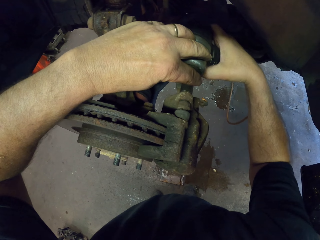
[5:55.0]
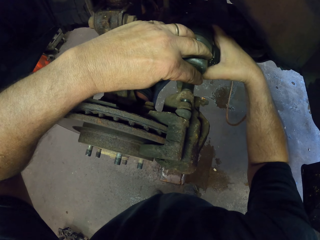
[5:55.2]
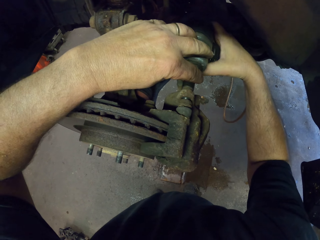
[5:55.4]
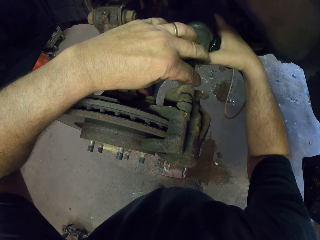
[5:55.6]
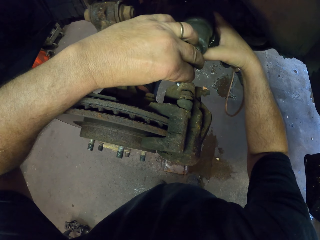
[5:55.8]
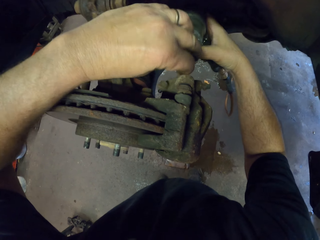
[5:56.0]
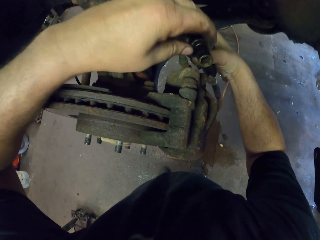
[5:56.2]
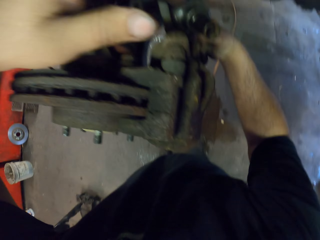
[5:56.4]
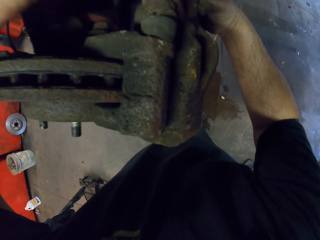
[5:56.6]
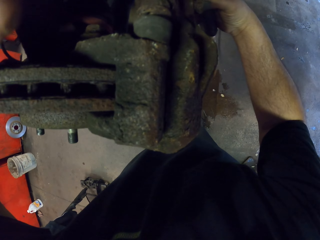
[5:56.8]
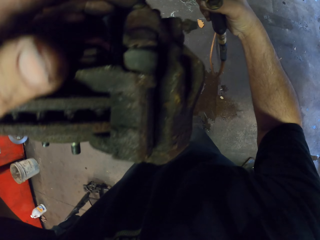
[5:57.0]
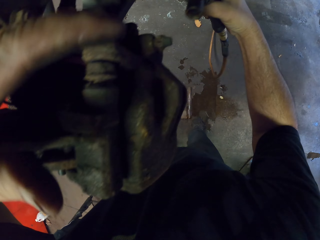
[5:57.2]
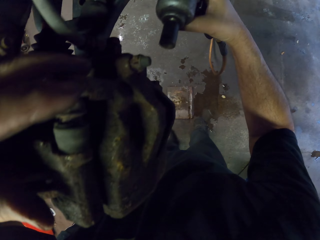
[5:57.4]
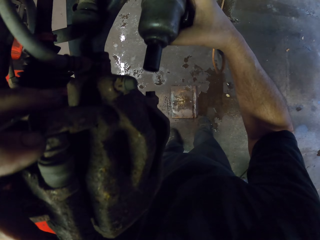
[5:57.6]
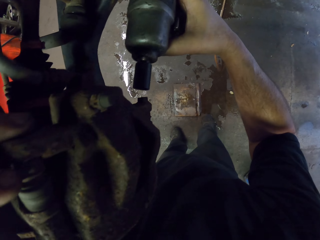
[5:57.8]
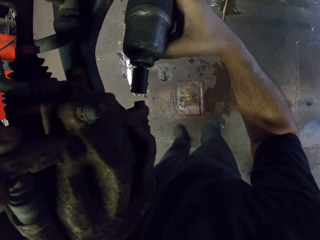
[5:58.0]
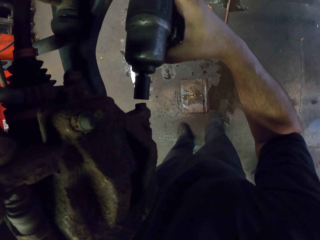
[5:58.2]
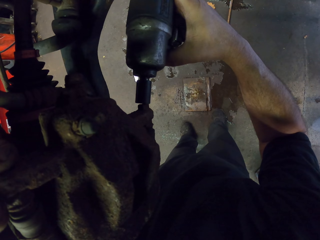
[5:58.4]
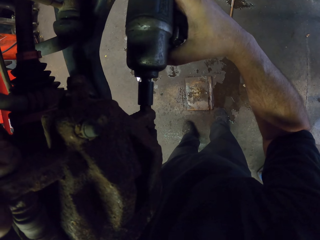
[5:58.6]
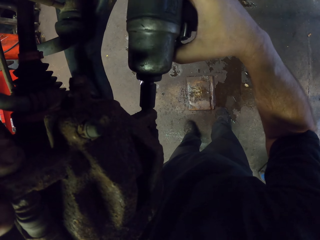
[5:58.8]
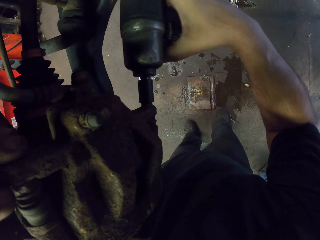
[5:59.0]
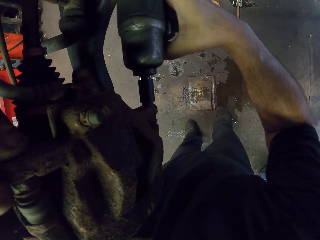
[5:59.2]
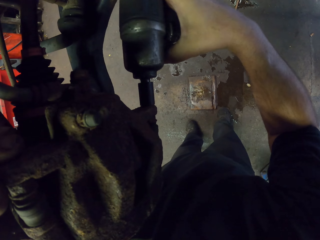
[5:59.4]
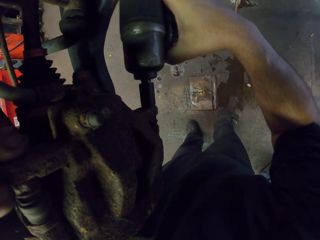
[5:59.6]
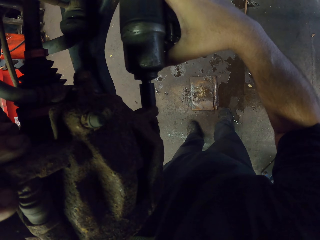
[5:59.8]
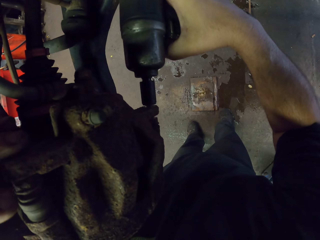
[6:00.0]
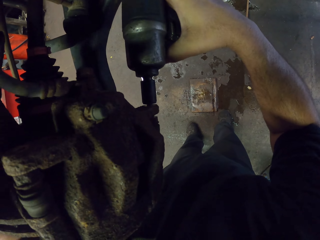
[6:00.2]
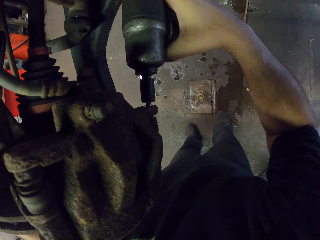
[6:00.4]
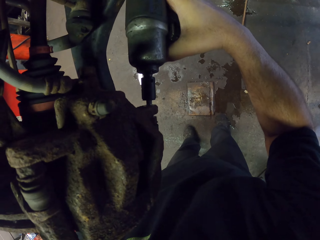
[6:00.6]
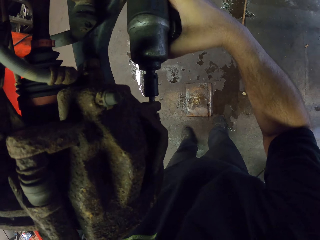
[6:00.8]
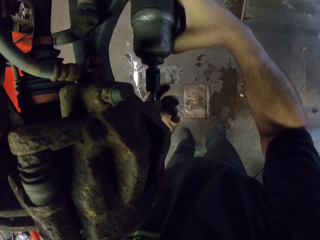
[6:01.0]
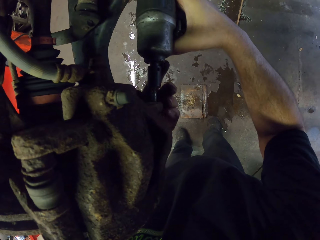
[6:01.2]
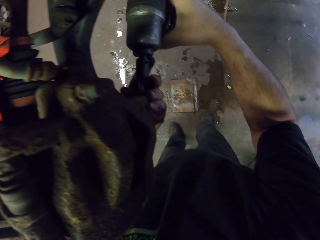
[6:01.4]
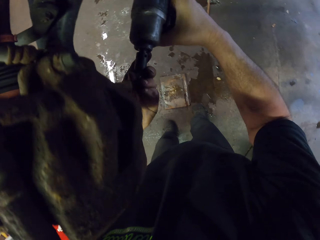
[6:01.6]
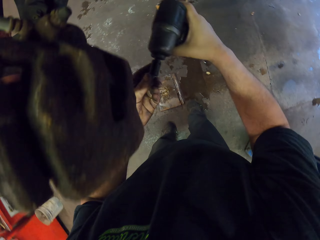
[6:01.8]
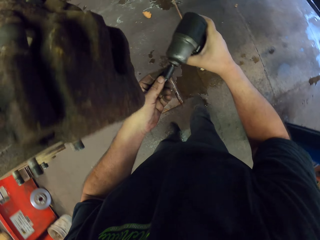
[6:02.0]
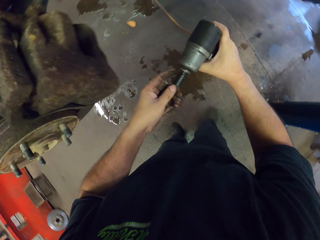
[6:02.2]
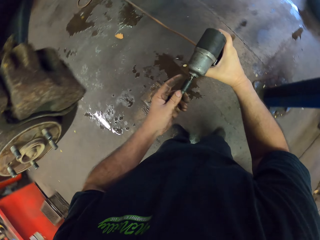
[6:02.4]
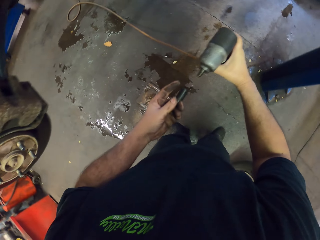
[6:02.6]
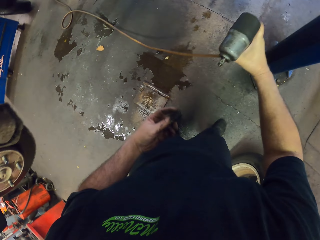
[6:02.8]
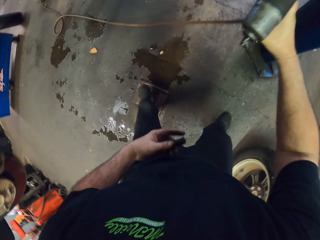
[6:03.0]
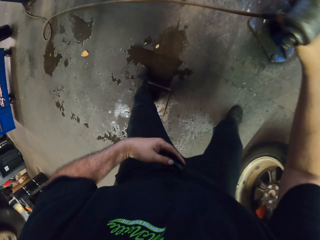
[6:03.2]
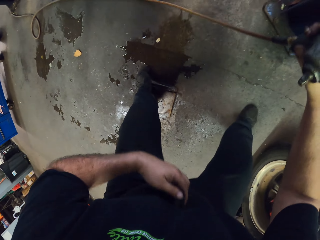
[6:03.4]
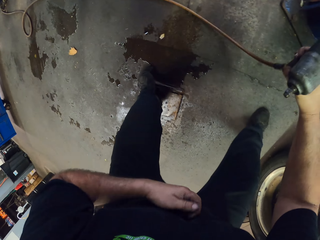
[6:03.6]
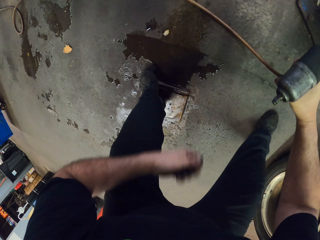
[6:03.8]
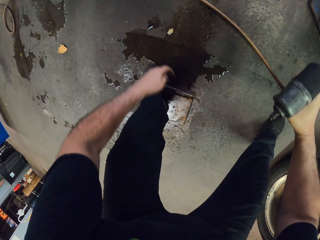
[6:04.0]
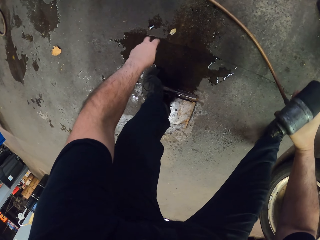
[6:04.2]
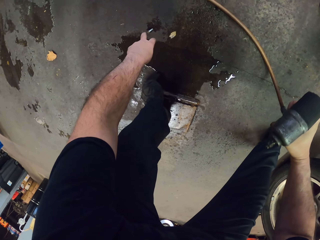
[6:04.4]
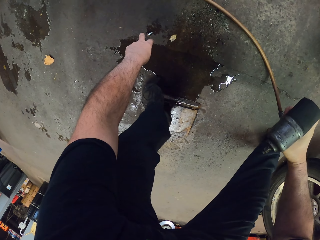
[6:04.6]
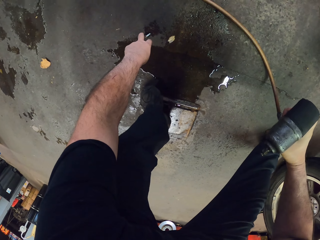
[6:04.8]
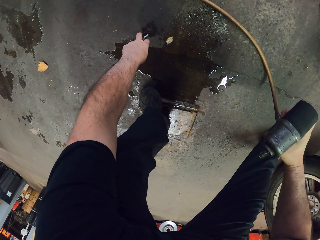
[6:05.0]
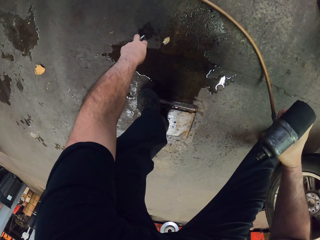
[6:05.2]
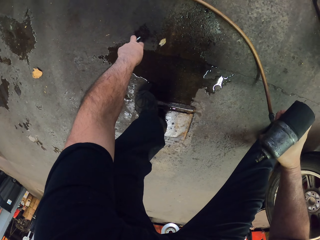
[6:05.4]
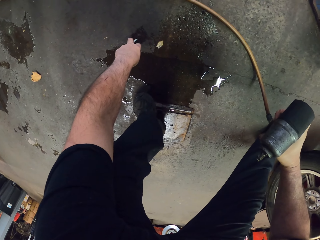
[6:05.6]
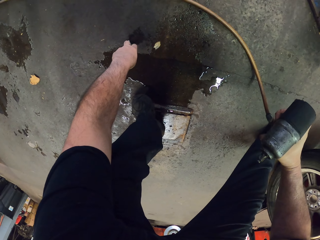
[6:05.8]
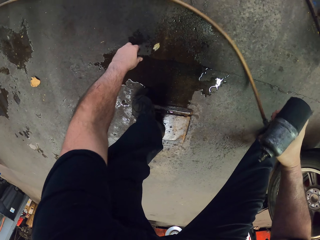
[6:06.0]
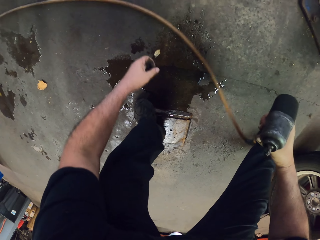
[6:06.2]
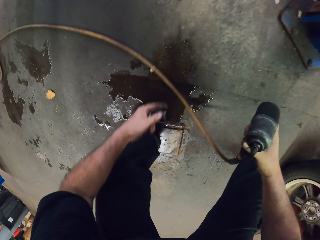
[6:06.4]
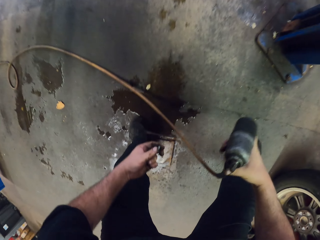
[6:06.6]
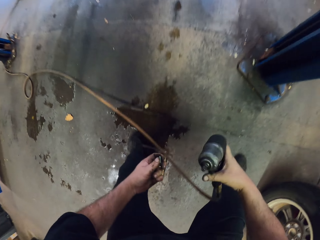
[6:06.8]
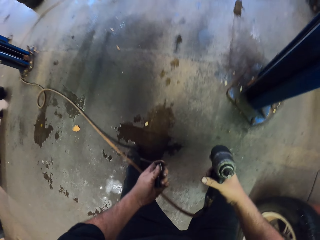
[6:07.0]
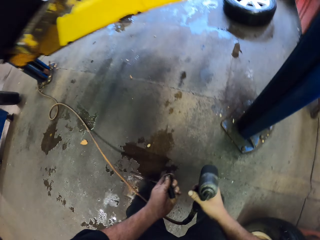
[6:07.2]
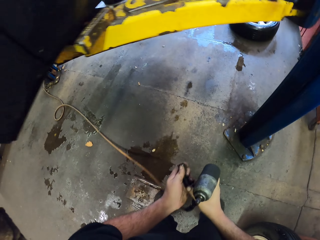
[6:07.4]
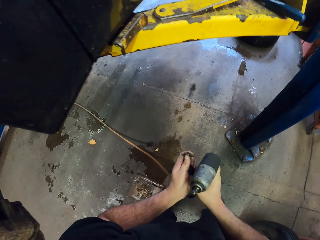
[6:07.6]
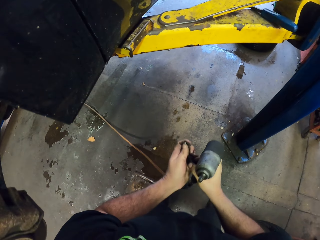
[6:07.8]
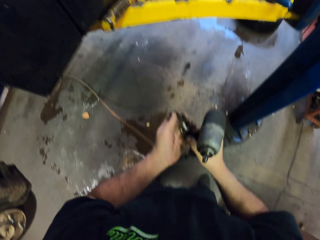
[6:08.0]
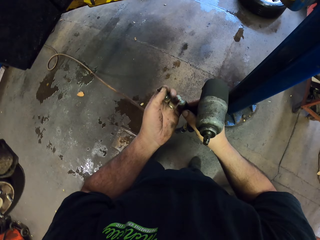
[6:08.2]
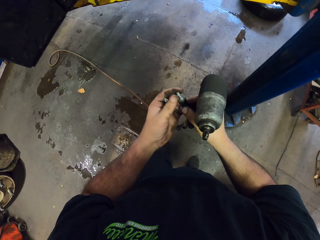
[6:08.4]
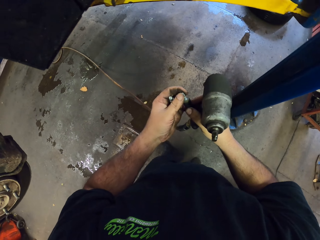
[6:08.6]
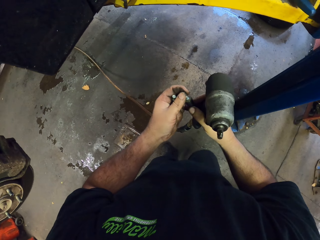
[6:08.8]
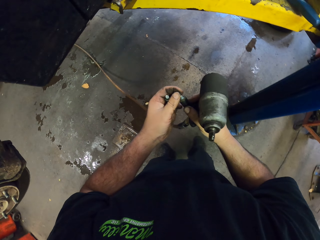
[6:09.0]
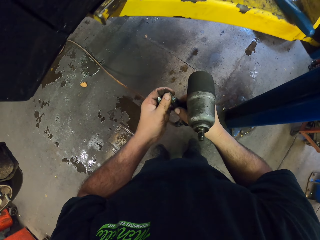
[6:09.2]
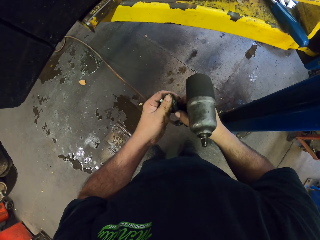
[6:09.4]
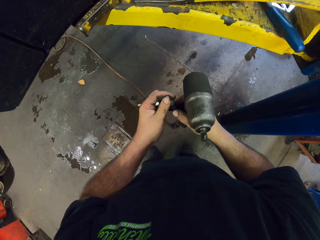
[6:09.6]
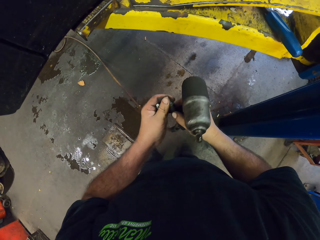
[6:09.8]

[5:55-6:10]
The camera wearer drops the bolt. They drill the metal spare. They remove the bolt. They remove the socket wrench. They pick the bolt from the floor.

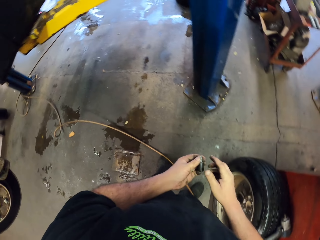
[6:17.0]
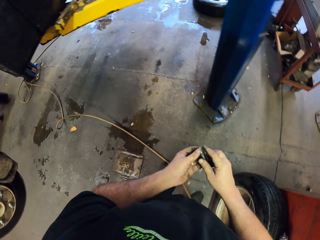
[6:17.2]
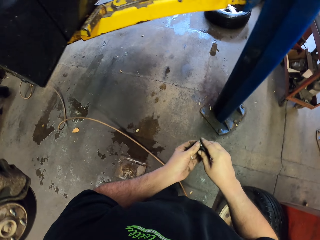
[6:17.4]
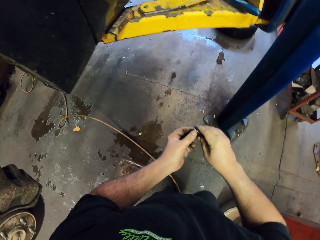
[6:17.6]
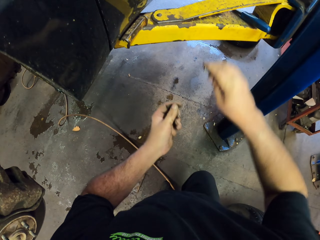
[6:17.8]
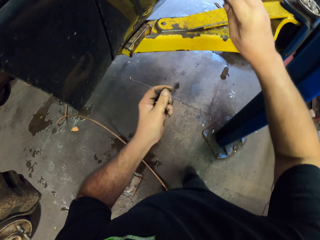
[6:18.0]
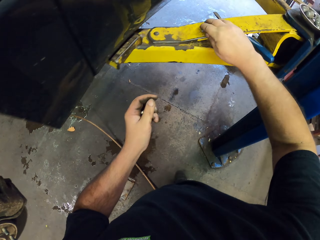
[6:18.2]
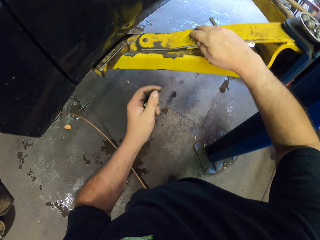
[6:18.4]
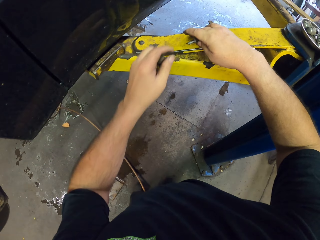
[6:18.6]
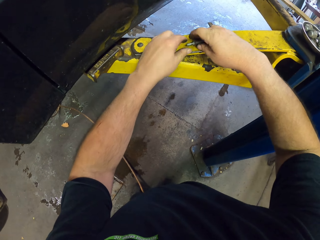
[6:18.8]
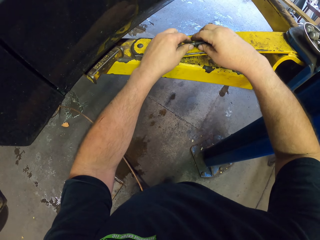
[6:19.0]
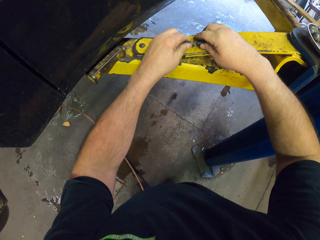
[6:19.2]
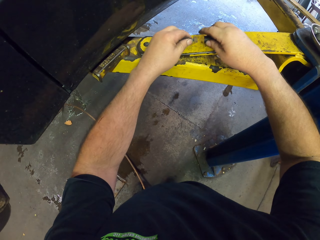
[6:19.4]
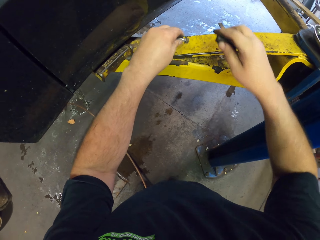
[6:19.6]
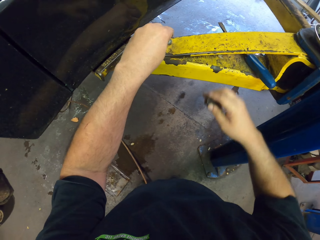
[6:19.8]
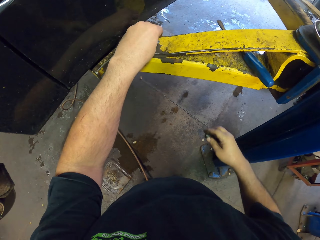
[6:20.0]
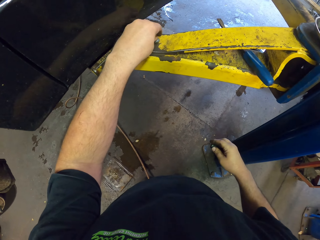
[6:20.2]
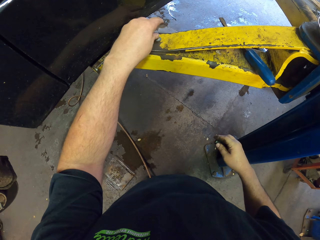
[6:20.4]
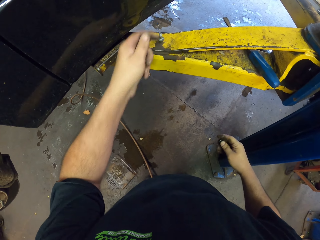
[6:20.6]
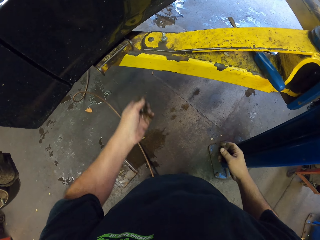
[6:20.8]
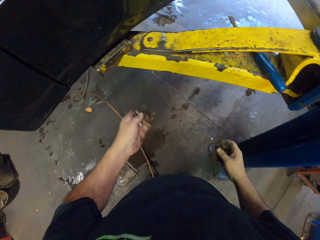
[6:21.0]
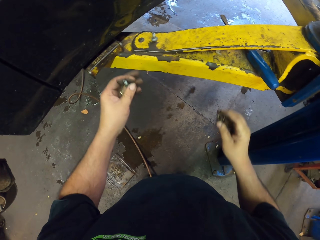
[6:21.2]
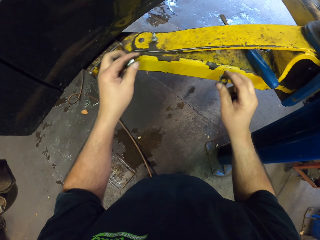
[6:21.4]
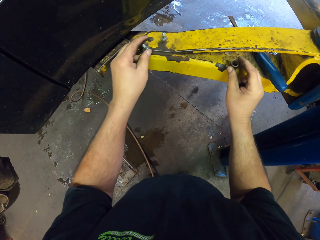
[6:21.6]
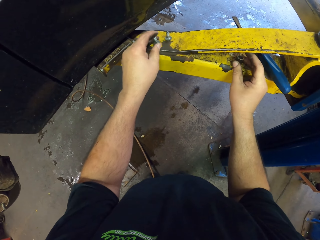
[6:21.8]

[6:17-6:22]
The camera wearer puts the drill on a tire. They remove the bolt from the socket wrench.

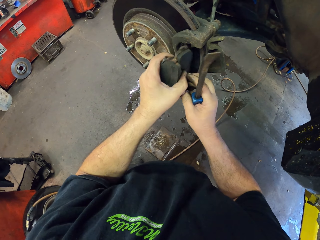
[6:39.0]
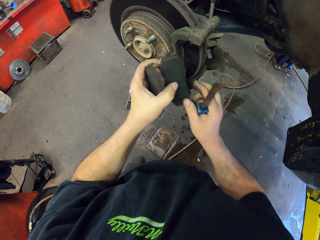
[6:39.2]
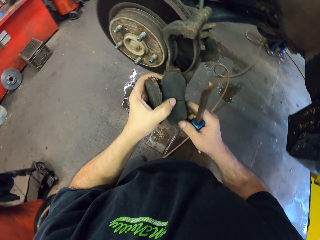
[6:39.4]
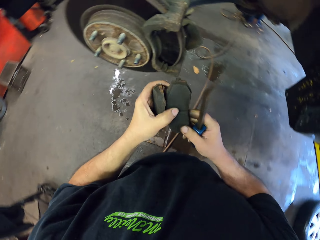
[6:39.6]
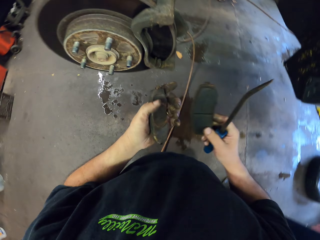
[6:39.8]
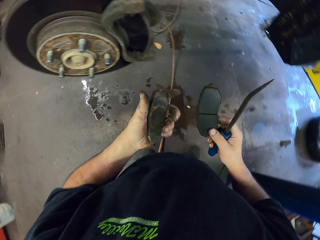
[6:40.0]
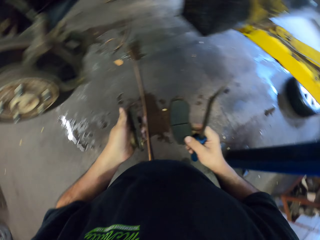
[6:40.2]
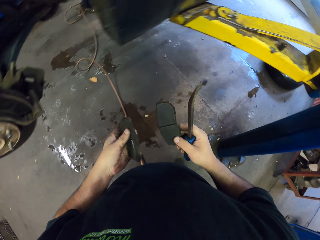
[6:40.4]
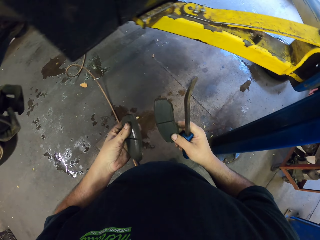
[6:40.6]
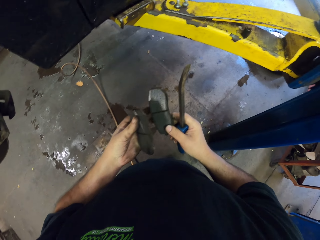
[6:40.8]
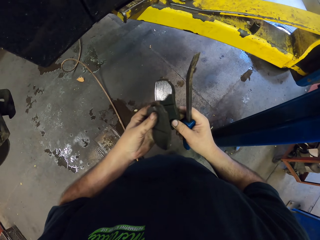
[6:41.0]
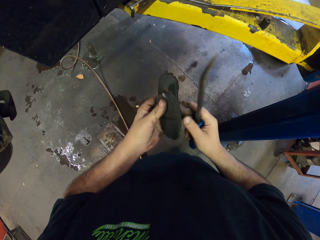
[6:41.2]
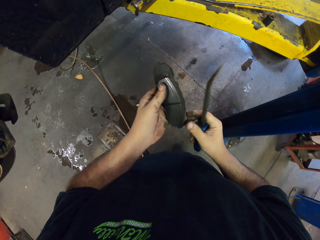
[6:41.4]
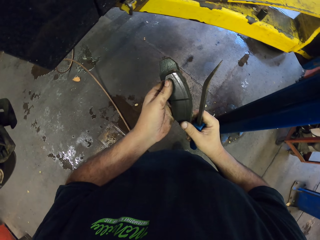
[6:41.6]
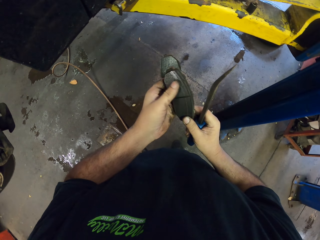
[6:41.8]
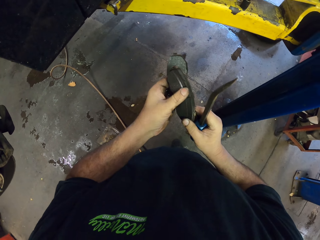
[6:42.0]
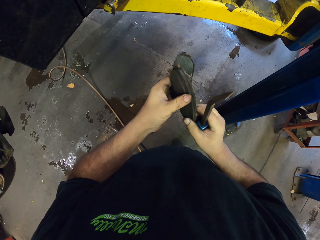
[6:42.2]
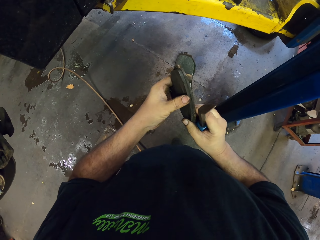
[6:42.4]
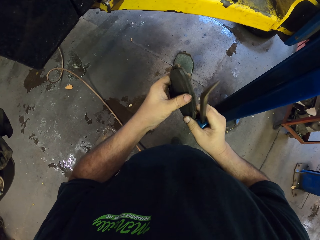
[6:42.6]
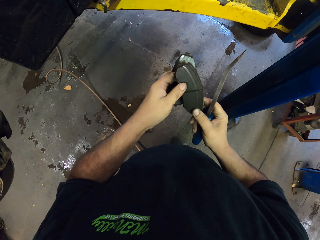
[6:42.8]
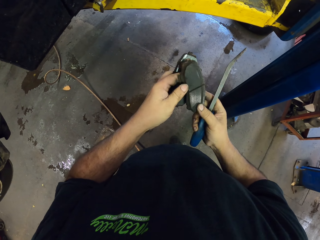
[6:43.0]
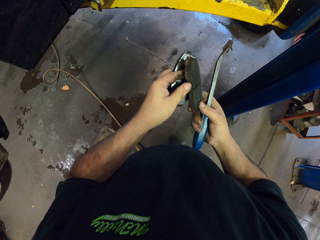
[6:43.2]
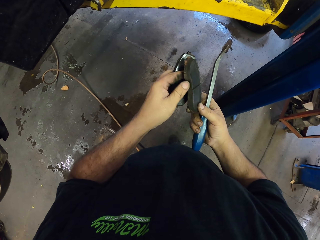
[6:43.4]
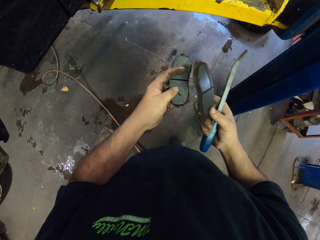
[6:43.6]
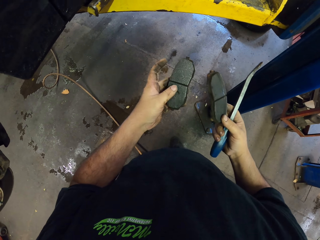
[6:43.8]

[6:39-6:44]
The camera wearer removes something in the spare.
